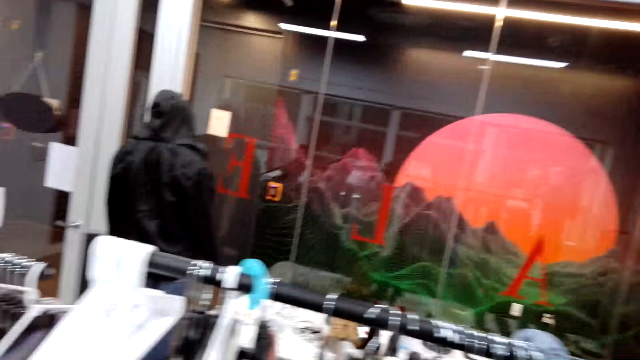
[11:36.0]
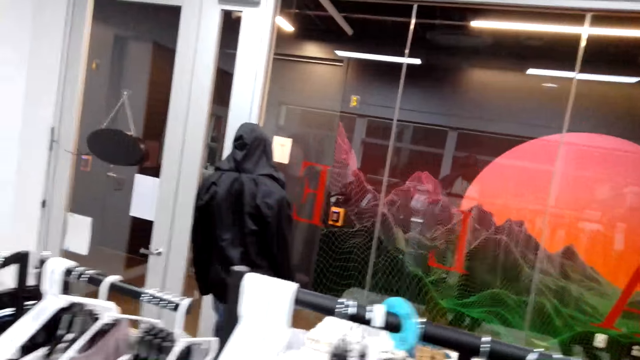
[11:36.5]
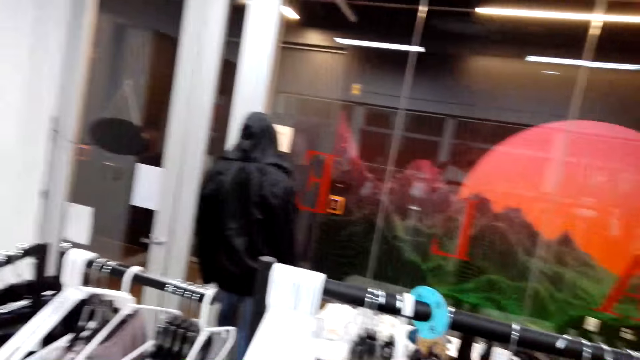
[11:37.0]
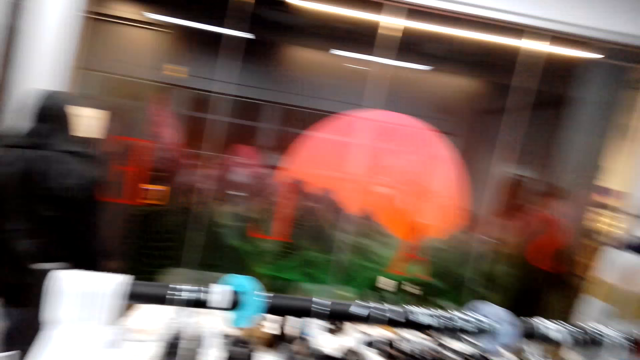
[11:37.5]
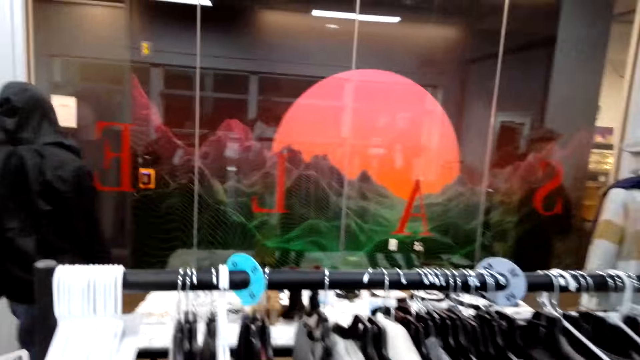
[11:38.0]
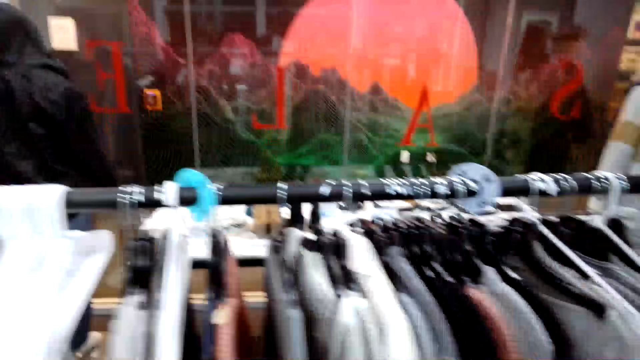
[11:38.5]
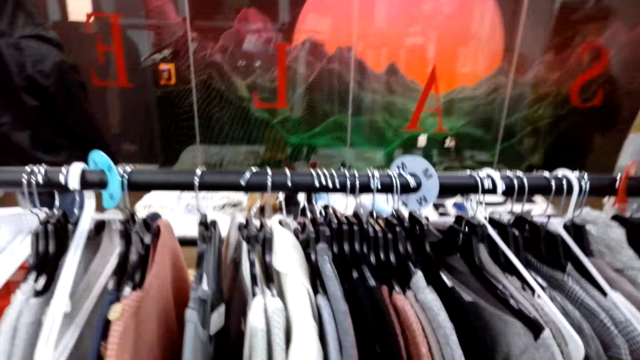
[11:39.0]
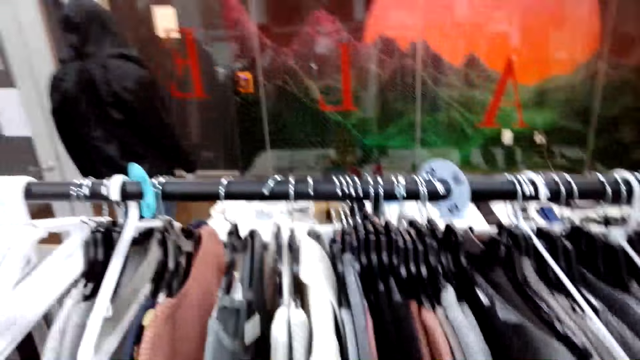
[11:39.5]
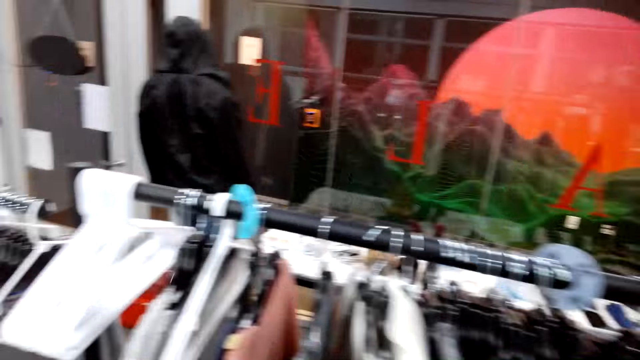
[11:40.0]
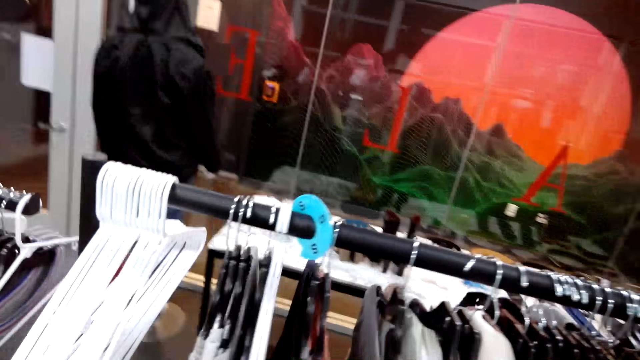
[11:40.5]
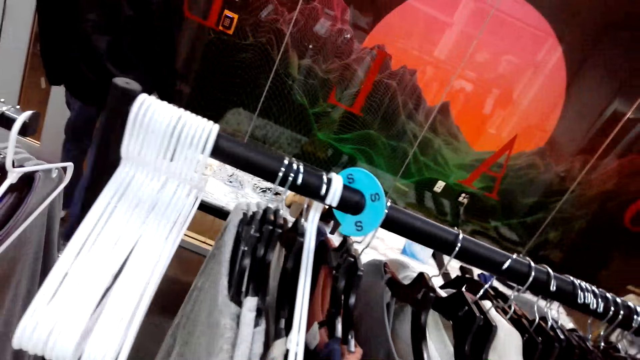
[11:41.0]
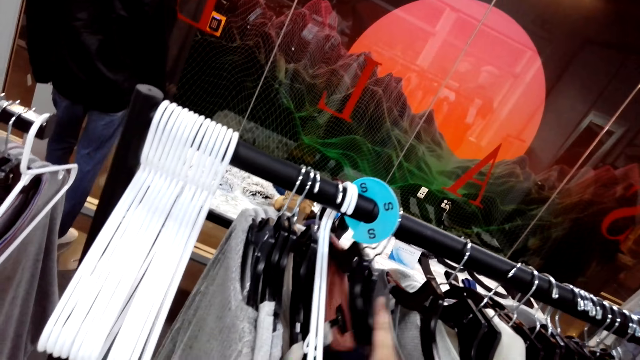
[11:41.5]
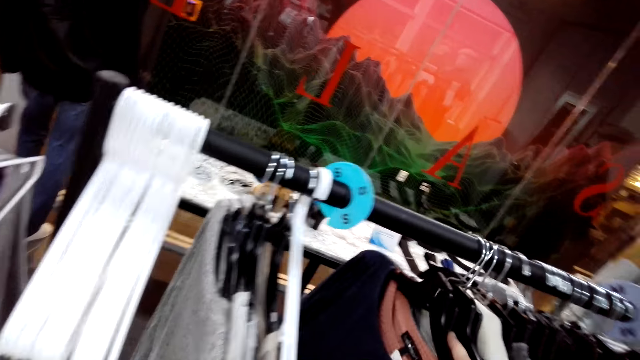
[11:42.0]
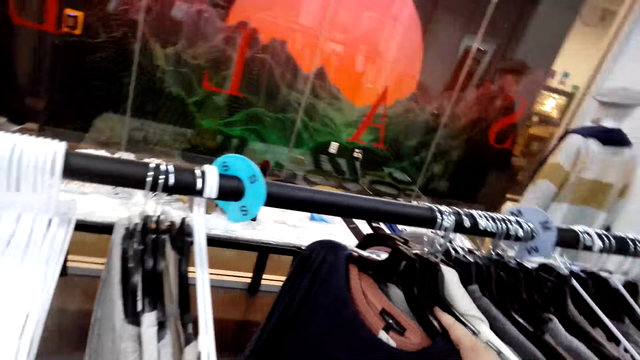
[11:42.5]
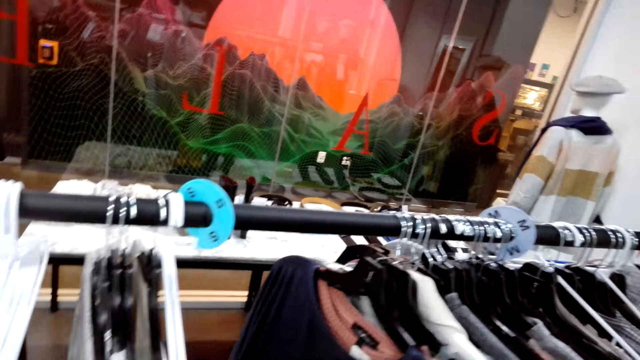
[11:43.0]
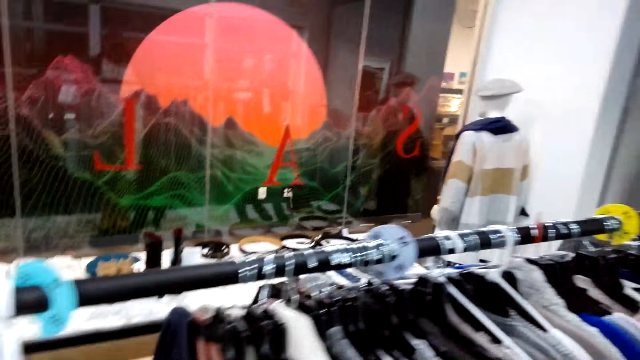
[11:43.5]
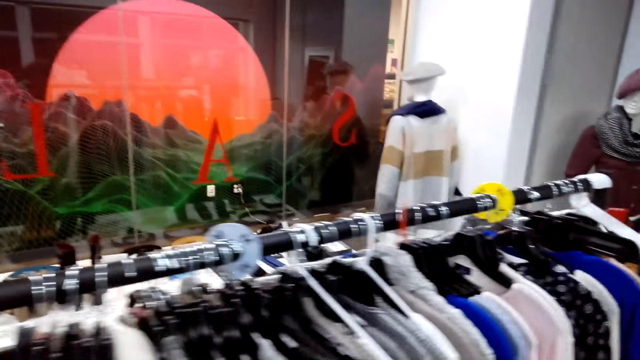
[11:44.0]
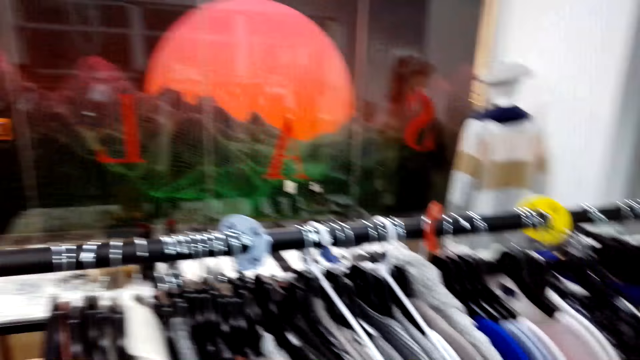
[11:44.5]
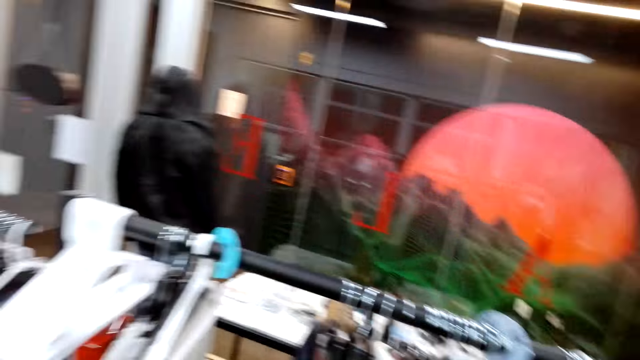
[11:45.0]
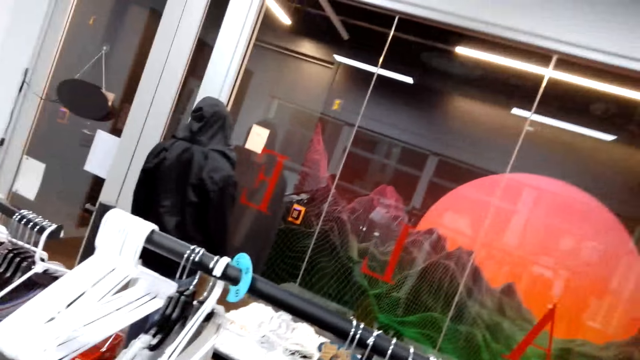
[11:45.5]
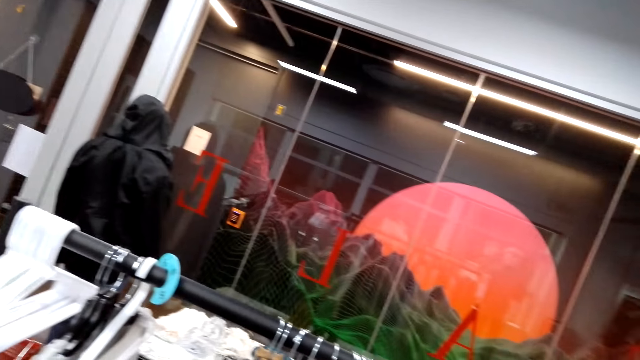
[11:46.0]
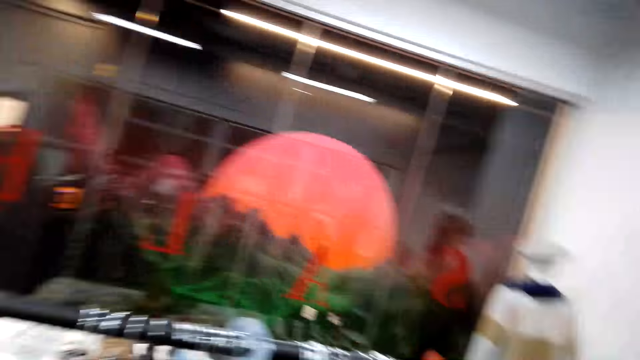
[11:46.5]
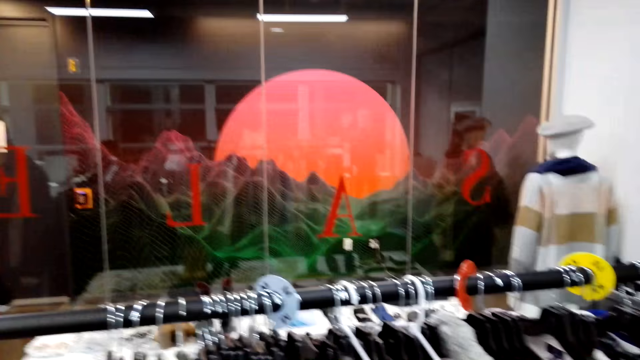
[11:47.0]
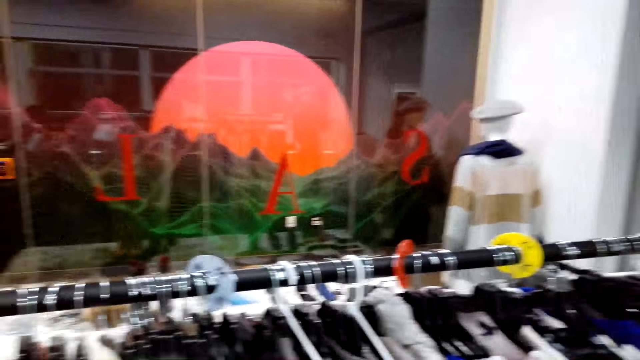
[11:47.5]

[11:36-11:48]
The camera wearer talks to a man and looks around. They converse with the man and move some tops on the hanger stand. They gaze at clothes on the hanger stand. The man converses with the camera wearer. The camera wearer looks around. They look around.

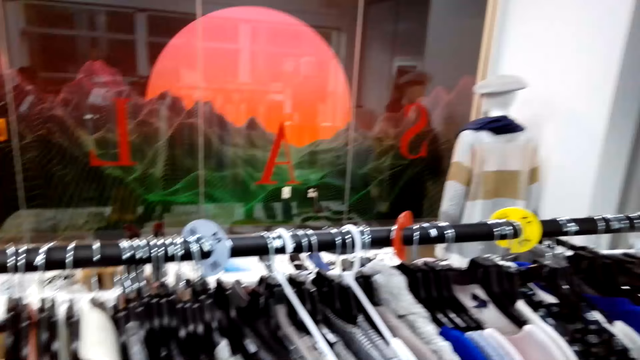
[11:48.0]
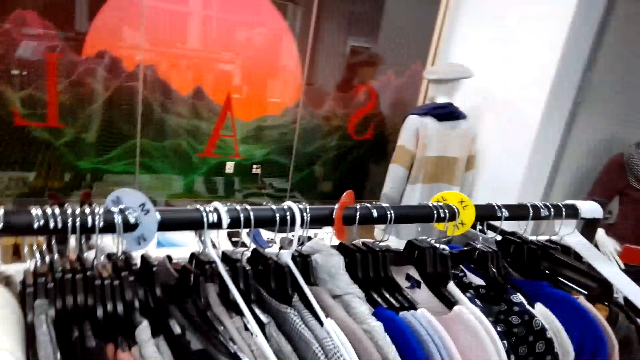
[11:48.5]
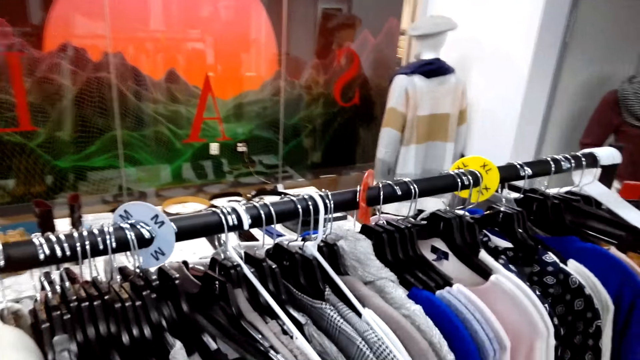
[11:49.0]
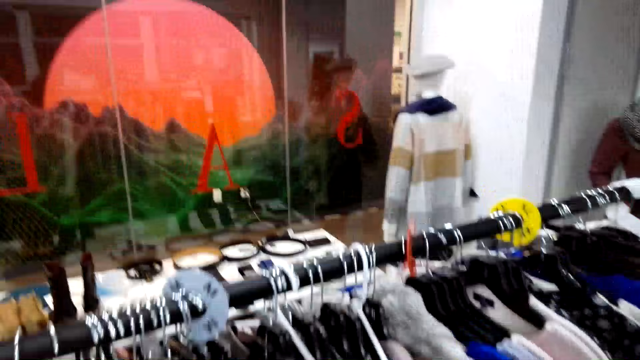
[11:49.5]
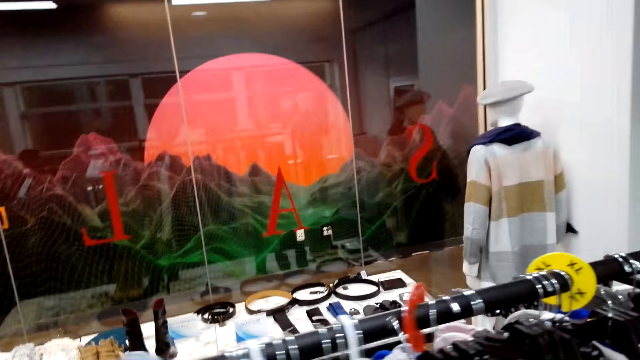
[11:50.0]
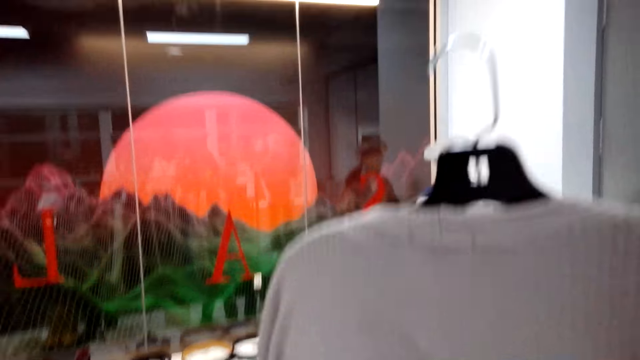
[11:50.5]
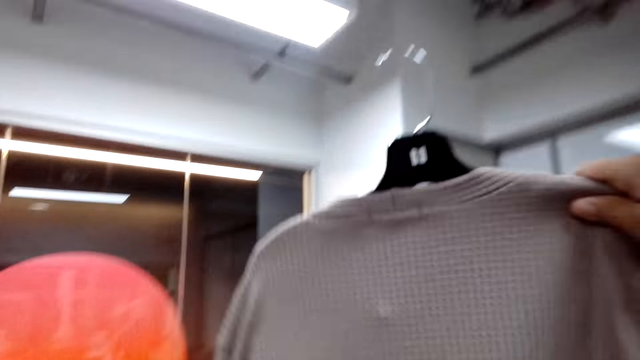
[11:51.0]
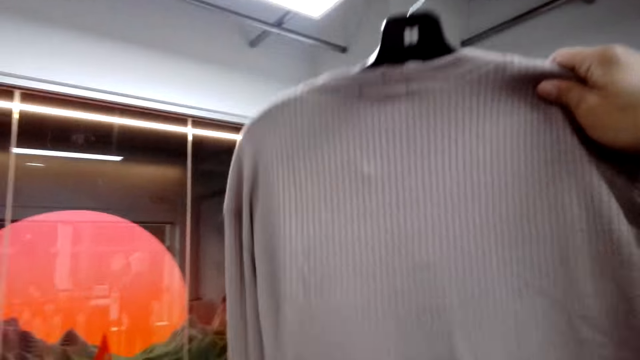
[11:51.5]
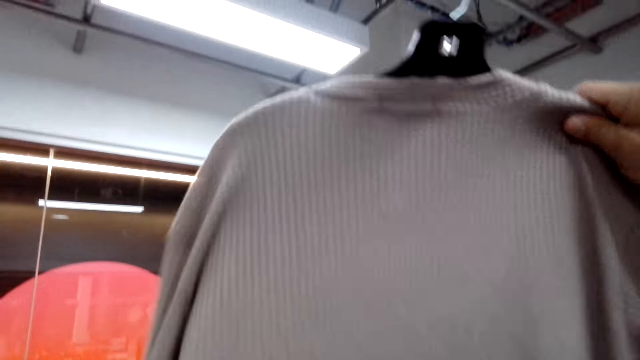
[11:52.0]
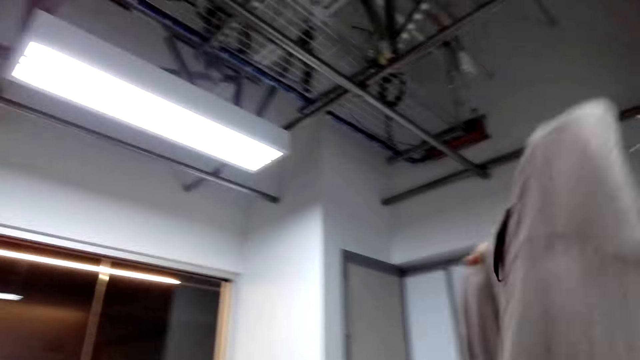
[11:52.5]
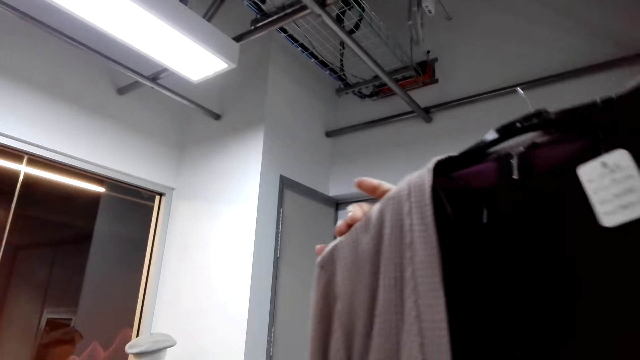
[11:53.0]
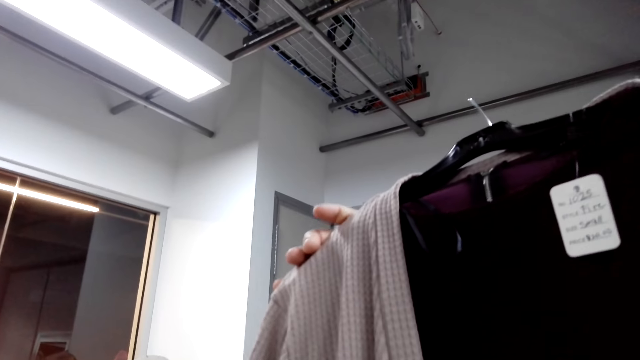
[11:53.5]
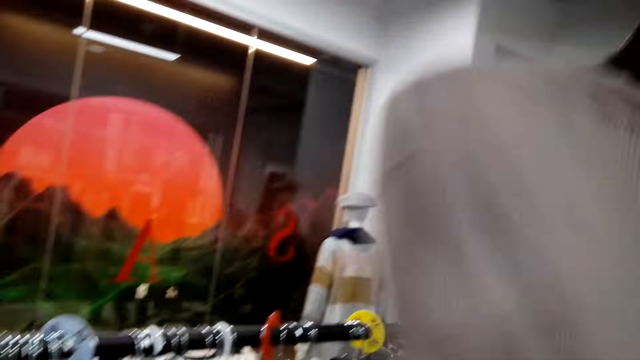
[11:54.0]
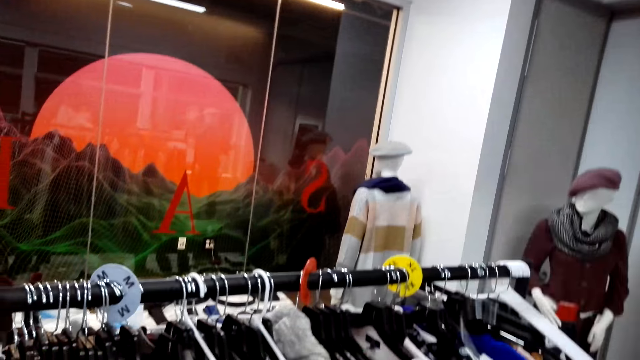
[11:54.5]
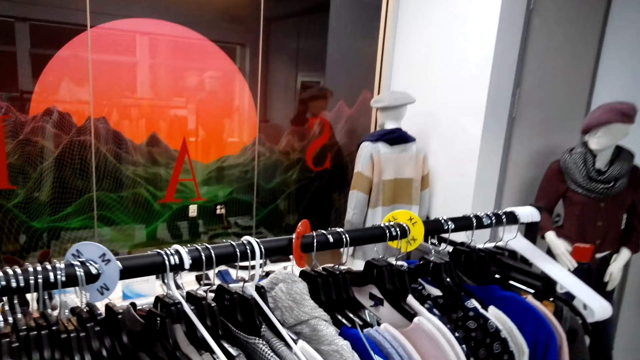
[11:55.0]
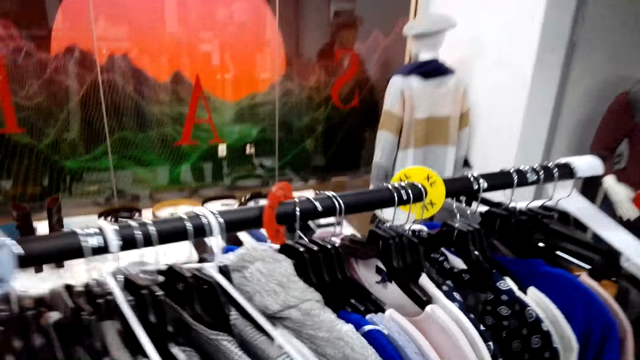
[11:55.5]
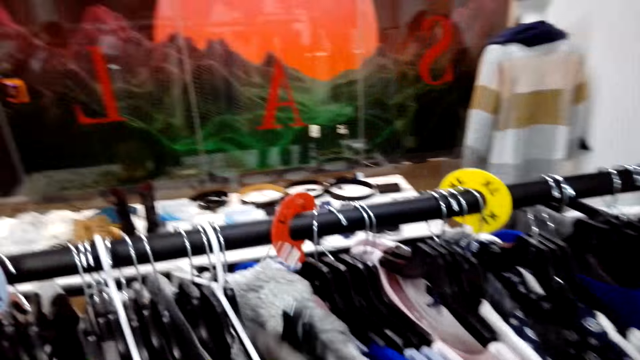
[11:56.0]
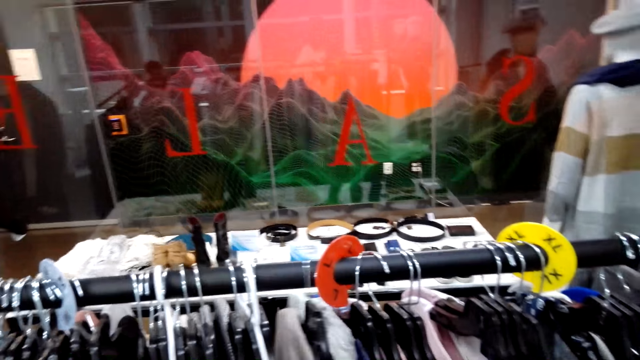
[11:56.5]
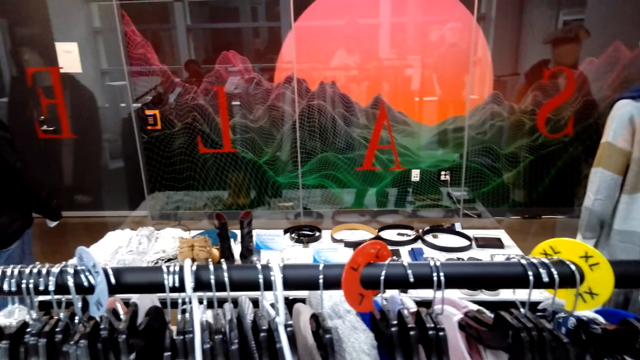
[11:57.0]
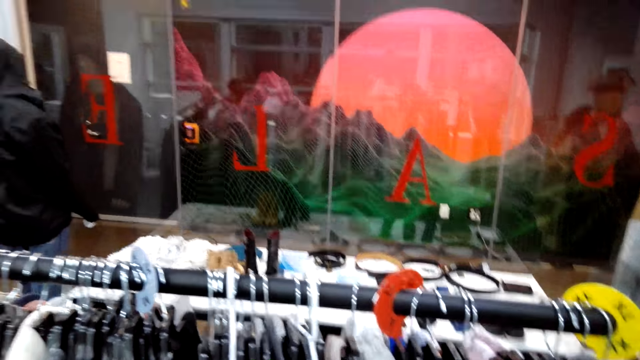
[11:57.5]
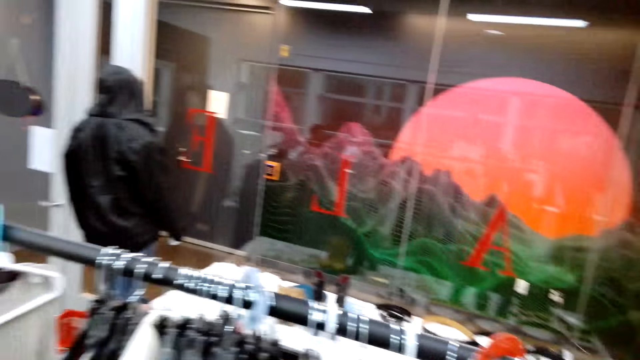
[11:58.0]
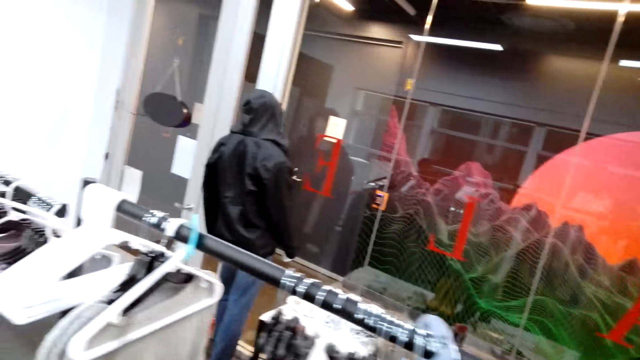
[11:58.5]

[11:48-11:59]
The camera wearer talks to a man and unhangs a sweater. They talk to the man again and look at the sweater. They turn the sweater. They look at the sweater. They hang the sweater back on the hanger stand. The man talks to the camera wearer. The camera wearer gazes at clothes on the hanger stand.
